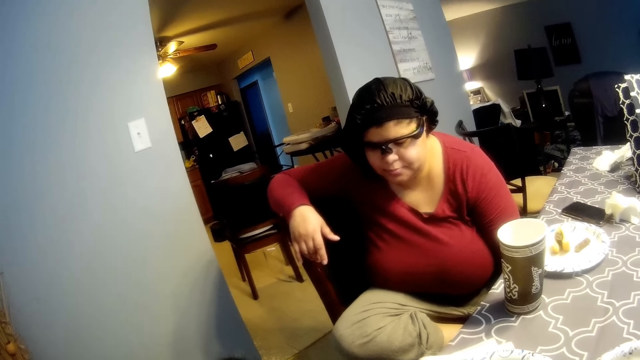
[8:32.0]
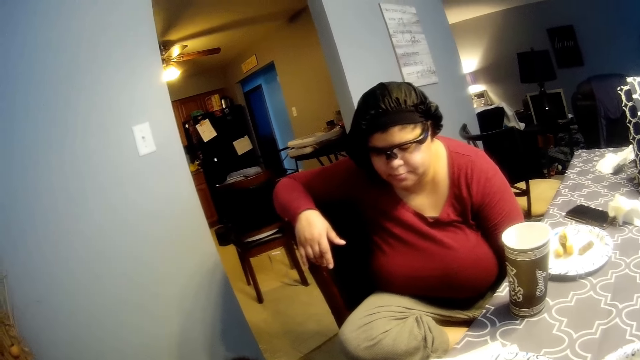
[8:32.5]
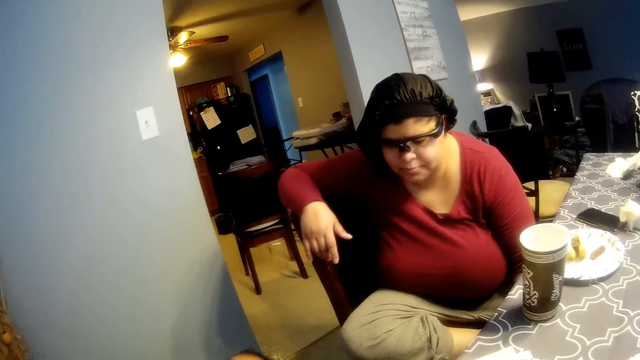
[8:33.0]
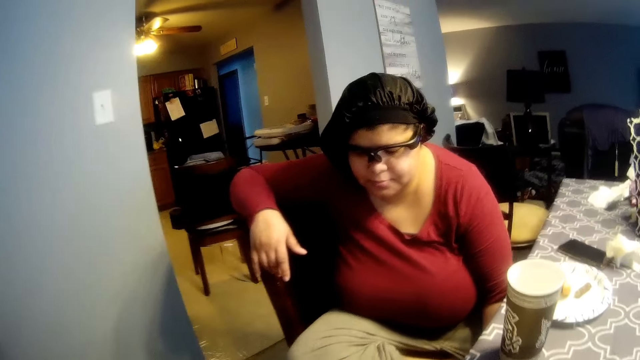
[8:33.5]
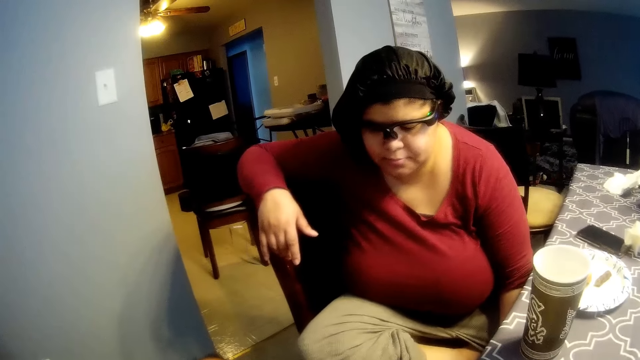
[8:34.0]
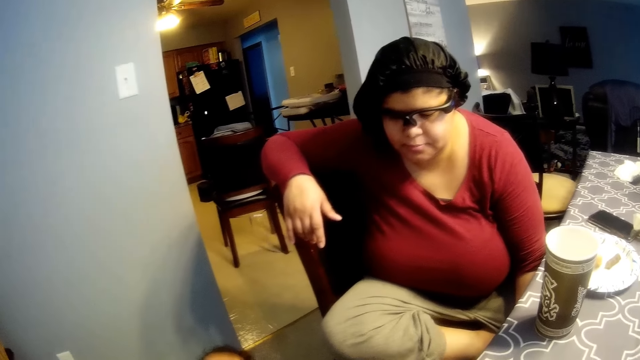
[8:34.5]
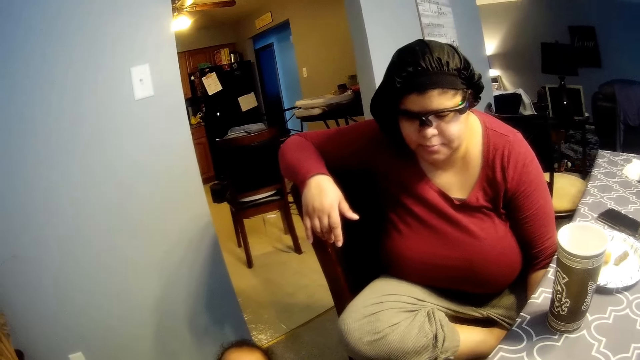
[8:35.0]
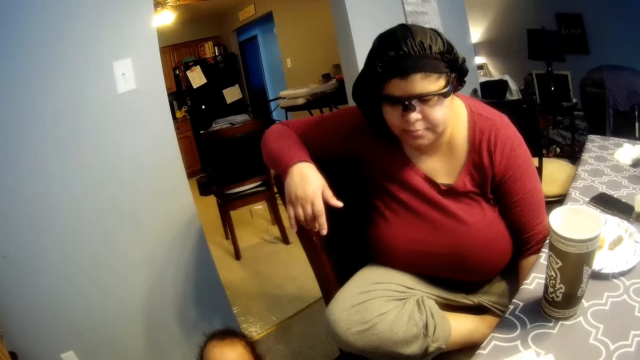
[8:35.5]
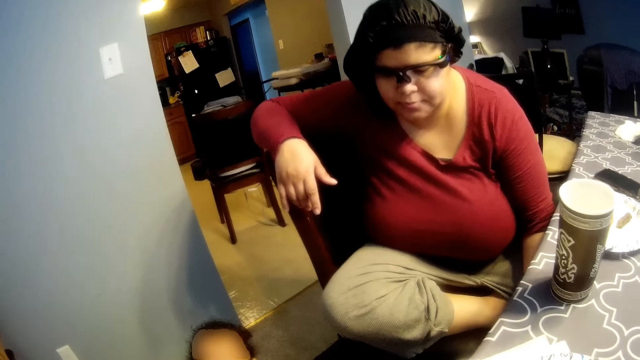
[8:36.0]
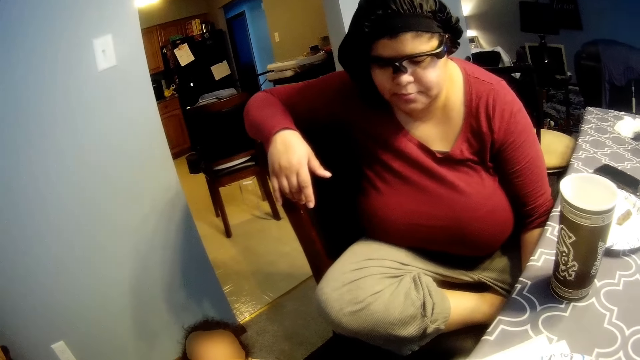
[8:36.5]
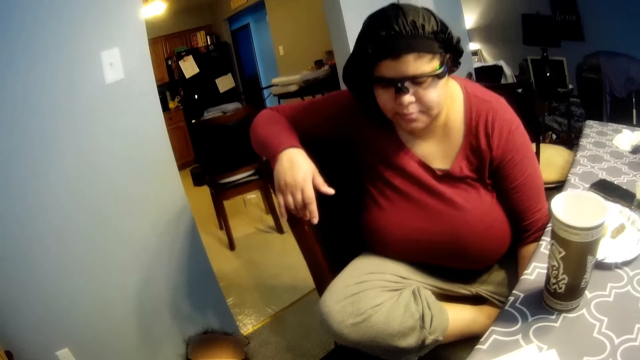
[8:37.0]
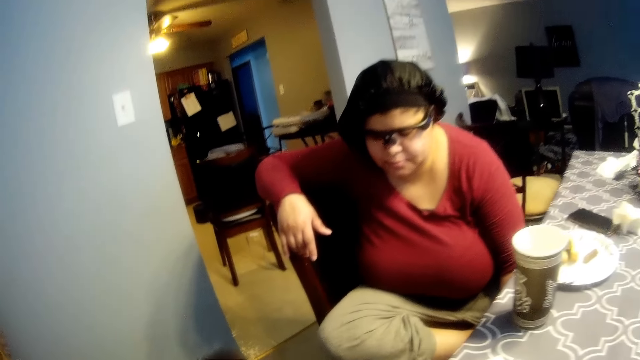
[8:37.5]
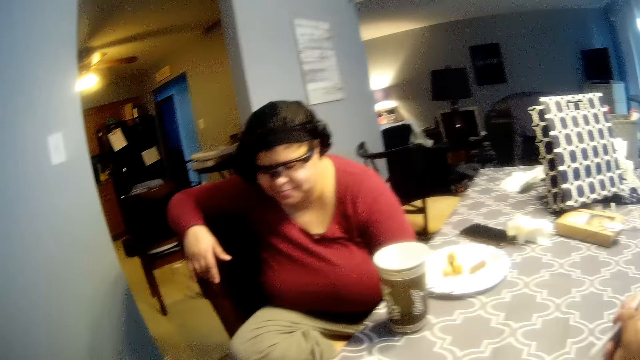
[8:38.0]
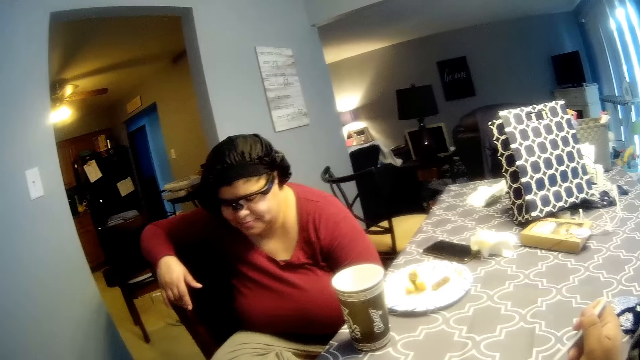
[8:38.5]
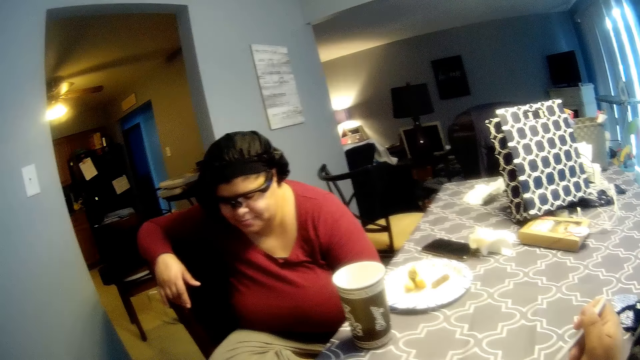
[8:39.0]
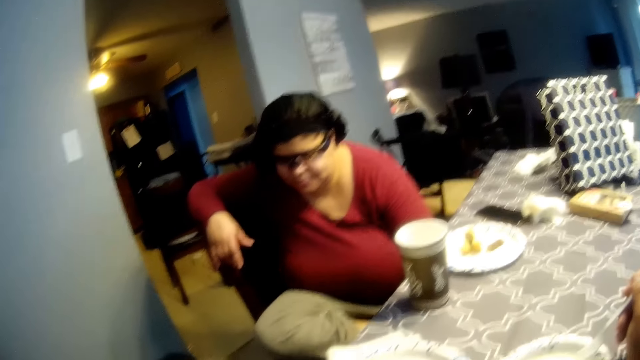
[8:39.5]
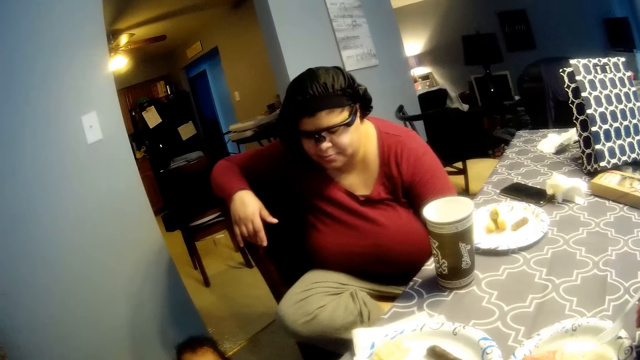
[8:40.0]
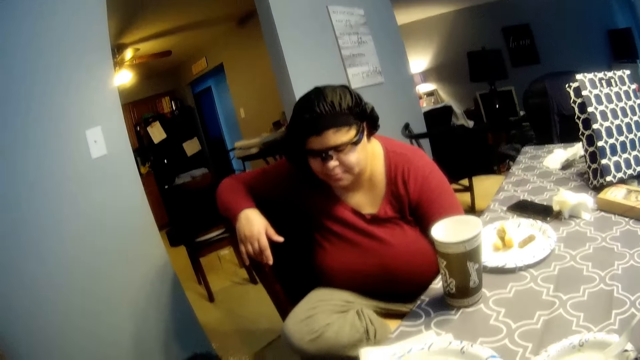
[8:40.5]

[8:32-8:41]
A woman stares at the baby.

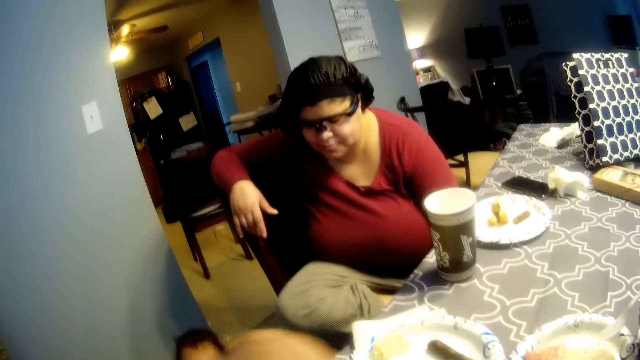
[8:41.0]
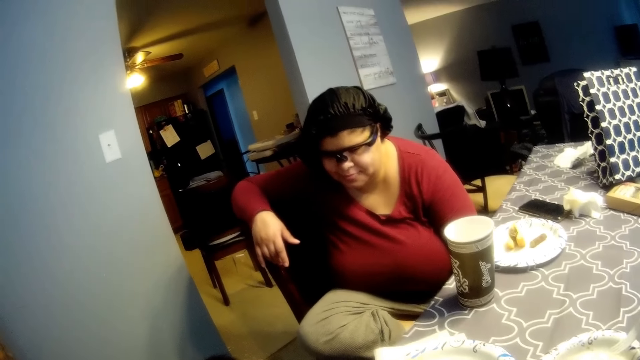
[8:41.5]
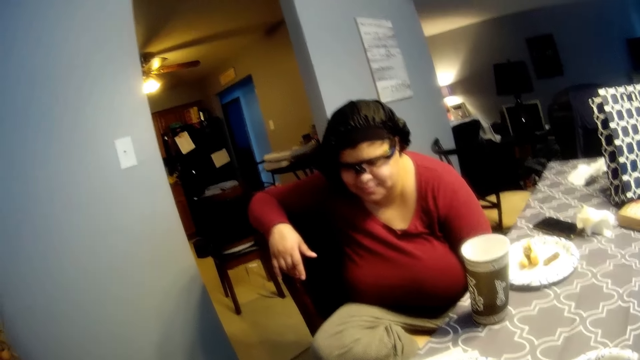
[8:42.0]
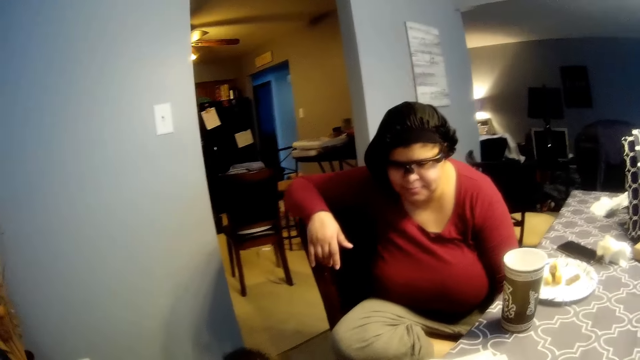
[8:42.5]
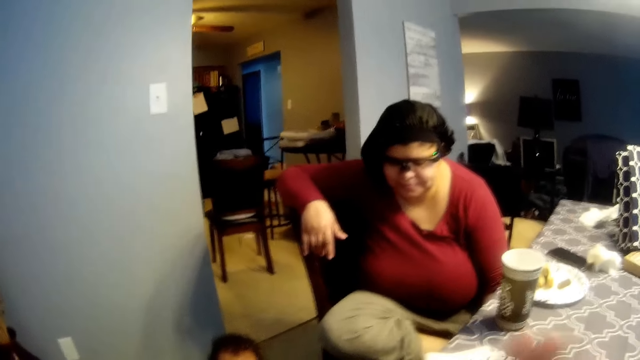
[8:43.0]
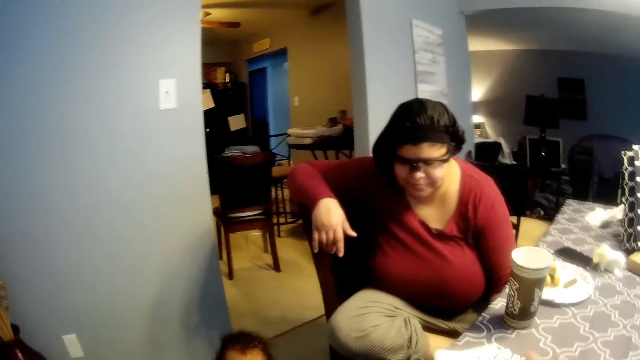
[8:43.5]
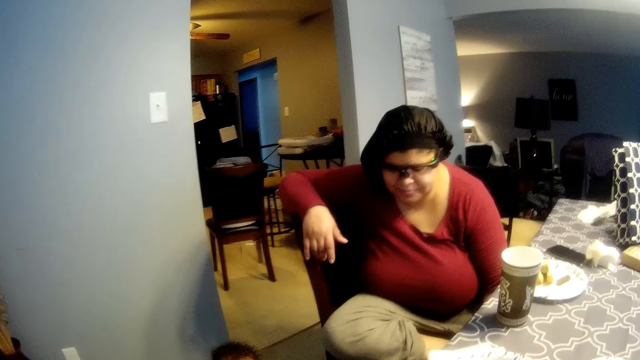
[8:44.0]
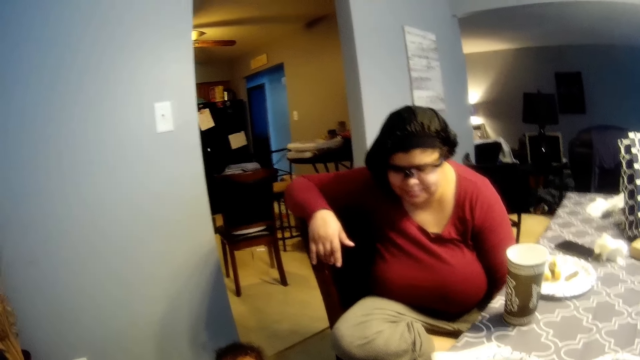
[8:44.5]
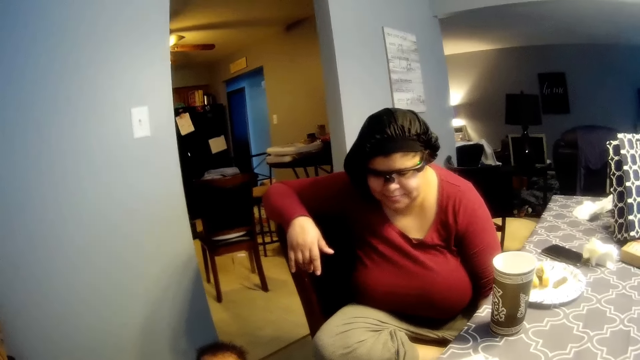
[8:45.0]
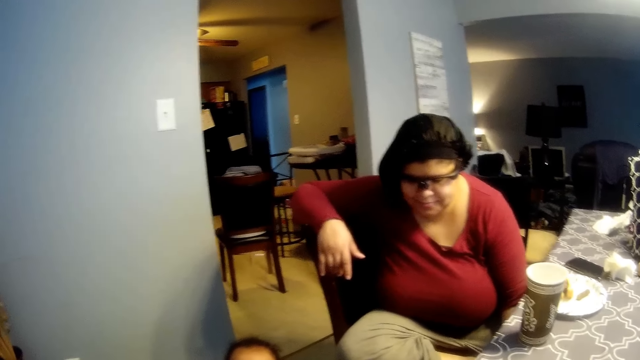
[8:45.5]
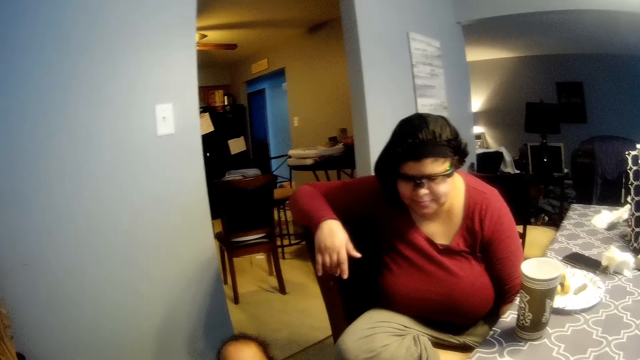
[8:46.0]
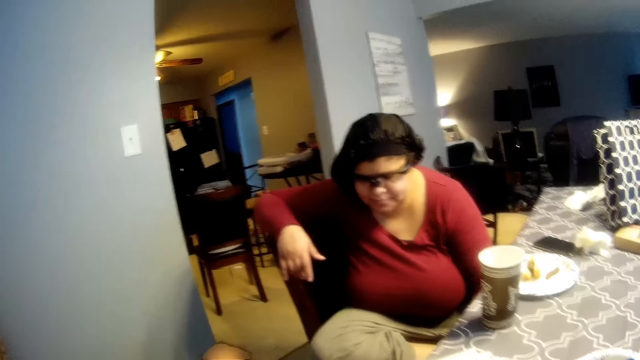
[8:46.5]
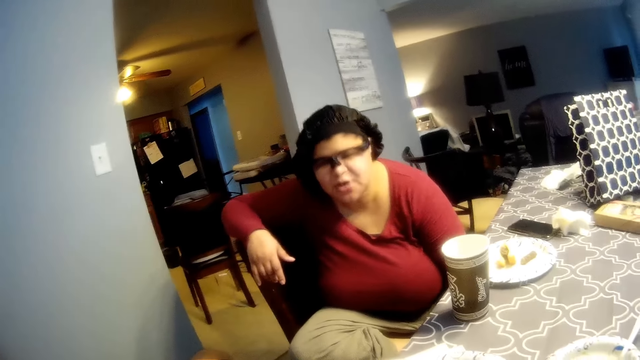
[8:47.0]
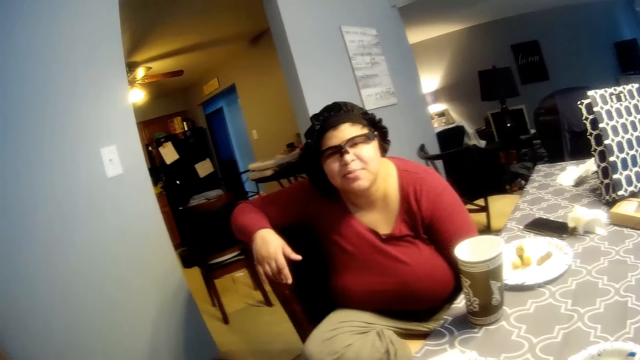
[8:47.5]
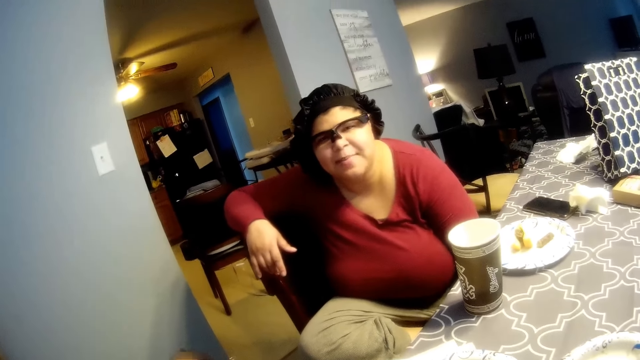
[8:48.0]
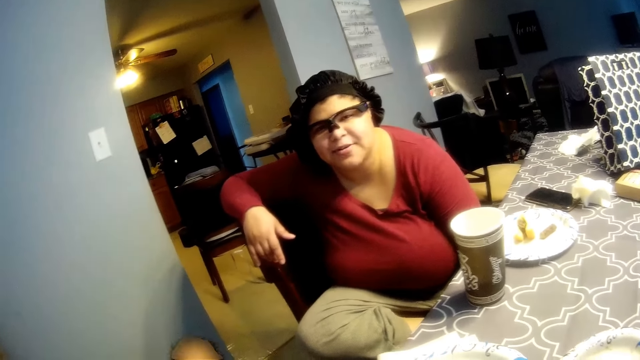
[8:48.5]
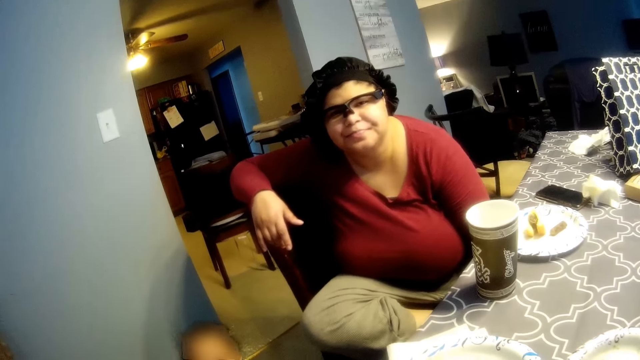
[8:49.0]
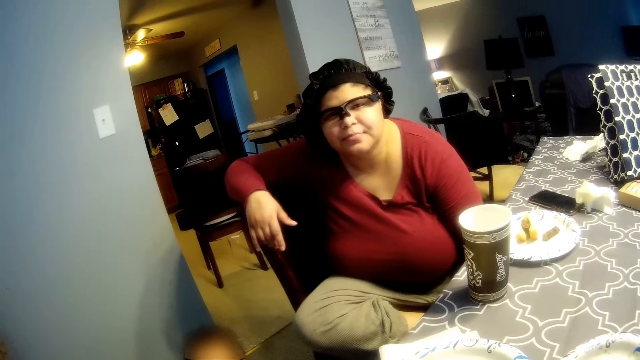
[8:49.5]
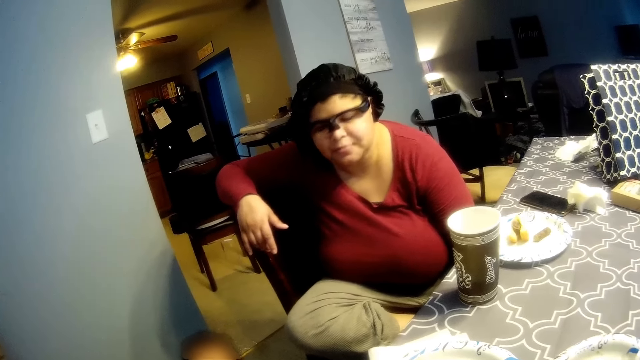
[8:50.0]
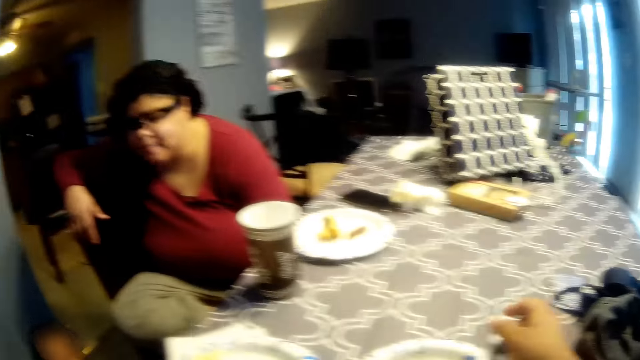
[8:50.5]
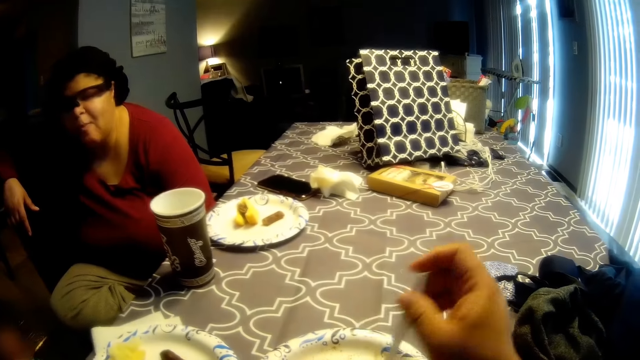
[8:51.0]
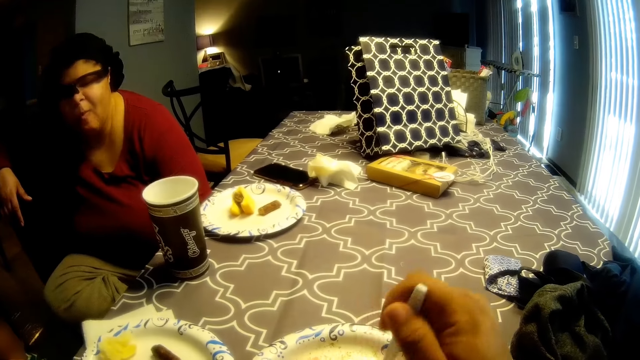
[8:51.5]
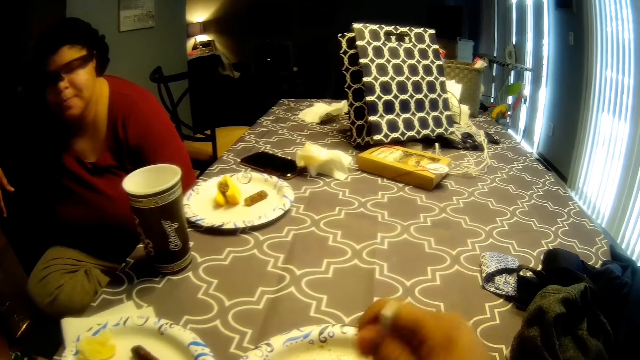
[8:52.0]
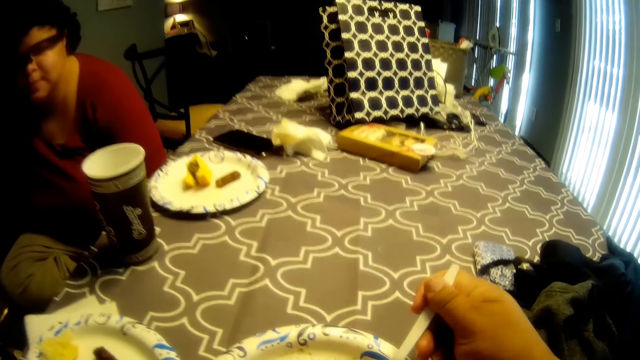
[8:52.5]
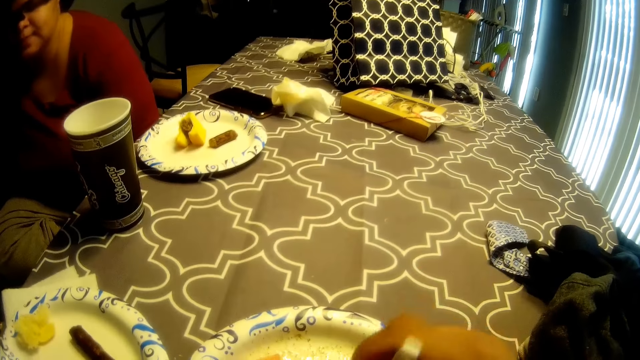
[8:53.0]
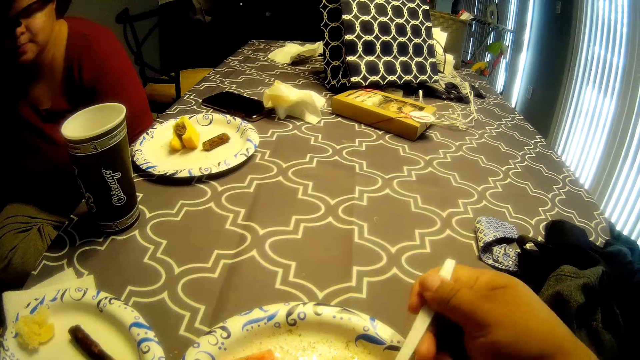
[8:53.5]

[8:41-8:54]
The camera wearer converses with a woman. He claps his hands. He converses with the woman. He converses with the woman again. The woman converses with the camera wearer. The camera wearer eats from the plate on the table with the spoon in his right hand.
